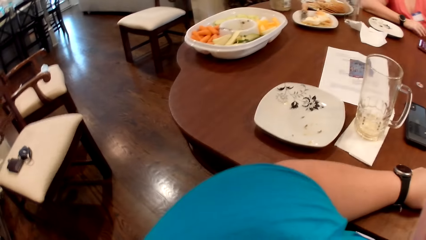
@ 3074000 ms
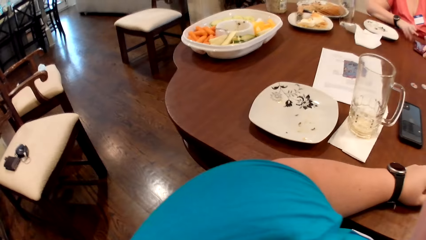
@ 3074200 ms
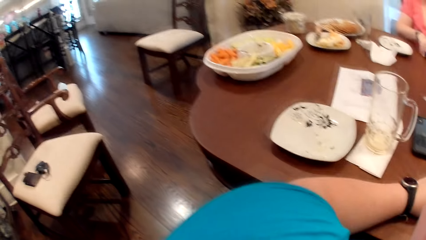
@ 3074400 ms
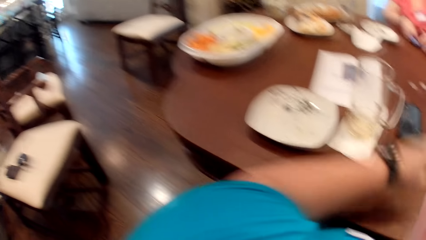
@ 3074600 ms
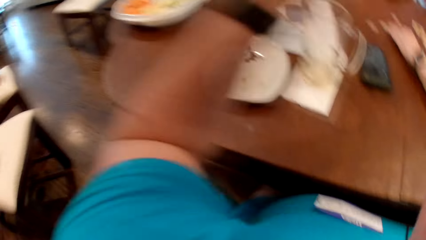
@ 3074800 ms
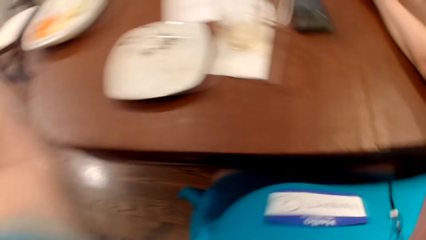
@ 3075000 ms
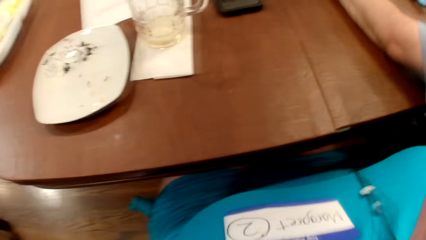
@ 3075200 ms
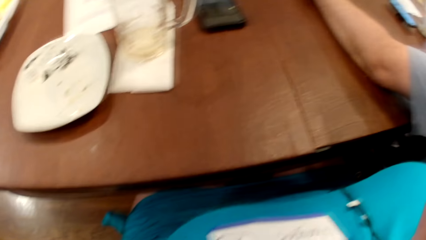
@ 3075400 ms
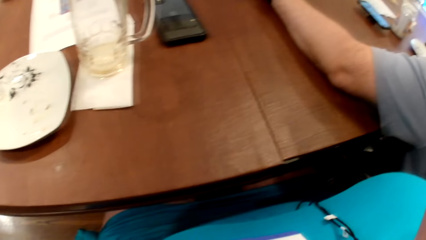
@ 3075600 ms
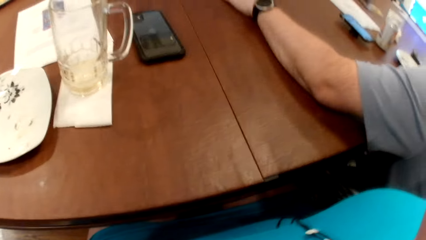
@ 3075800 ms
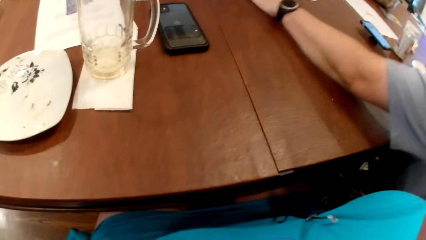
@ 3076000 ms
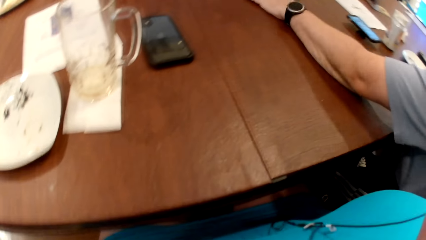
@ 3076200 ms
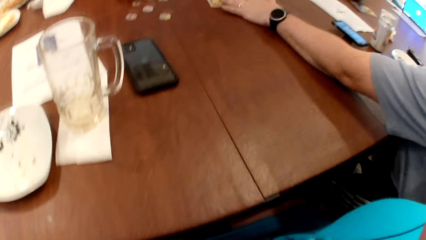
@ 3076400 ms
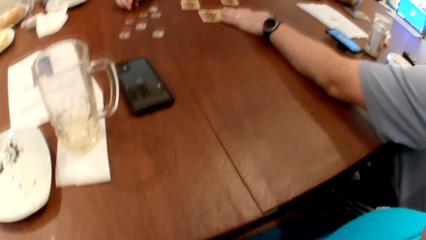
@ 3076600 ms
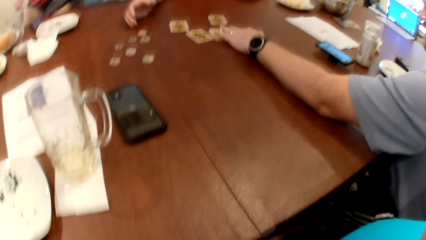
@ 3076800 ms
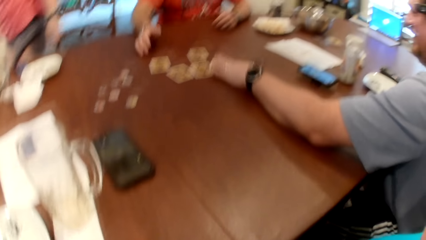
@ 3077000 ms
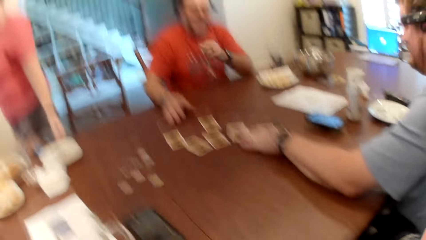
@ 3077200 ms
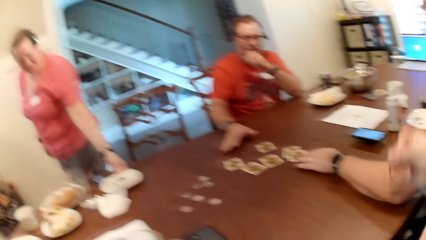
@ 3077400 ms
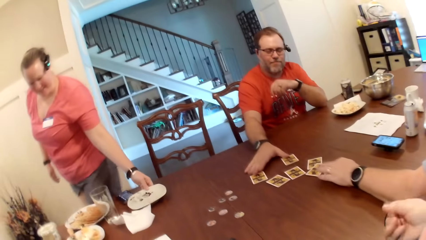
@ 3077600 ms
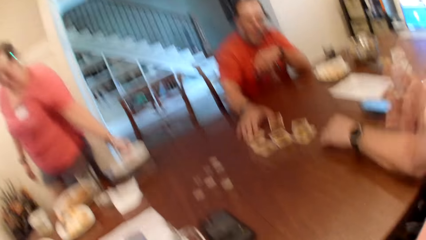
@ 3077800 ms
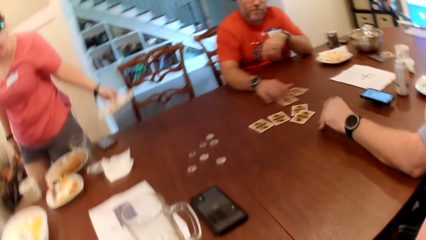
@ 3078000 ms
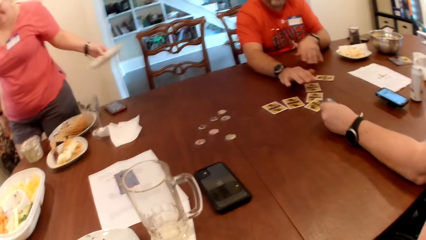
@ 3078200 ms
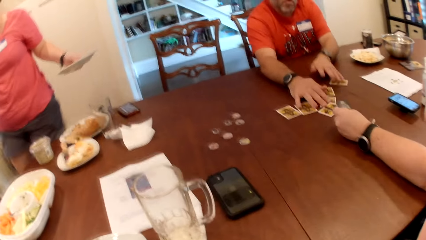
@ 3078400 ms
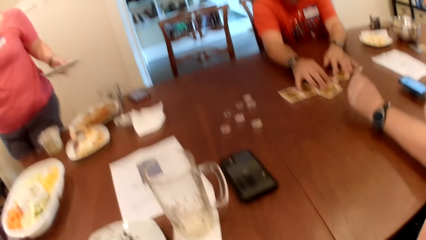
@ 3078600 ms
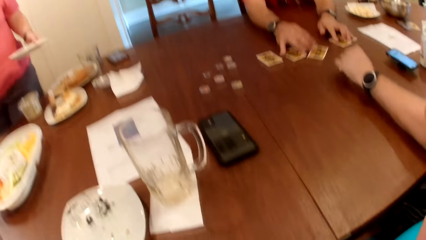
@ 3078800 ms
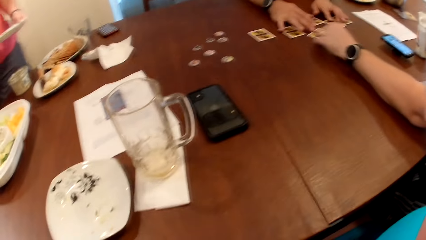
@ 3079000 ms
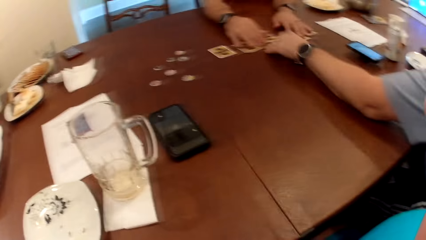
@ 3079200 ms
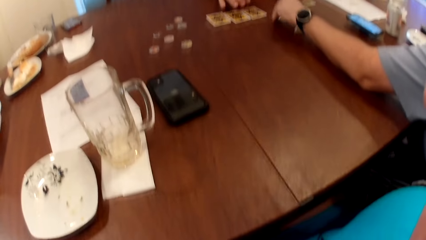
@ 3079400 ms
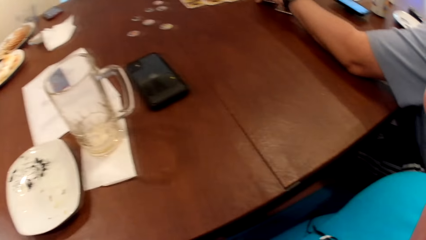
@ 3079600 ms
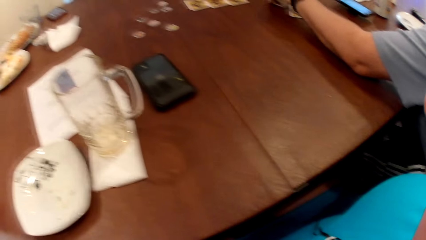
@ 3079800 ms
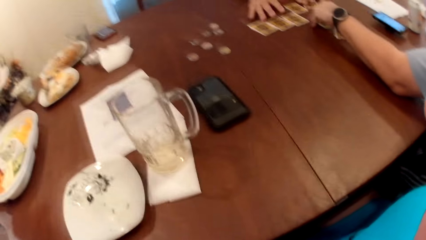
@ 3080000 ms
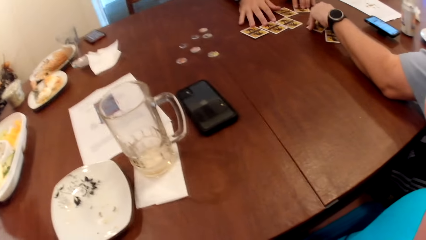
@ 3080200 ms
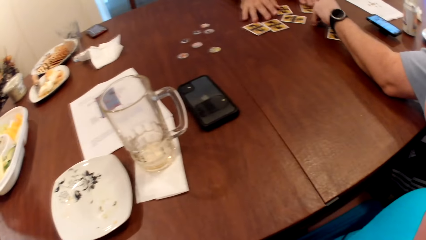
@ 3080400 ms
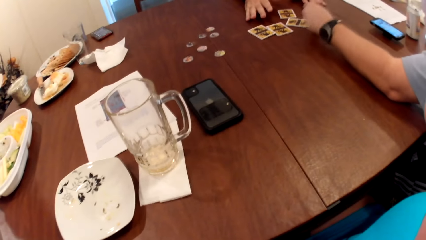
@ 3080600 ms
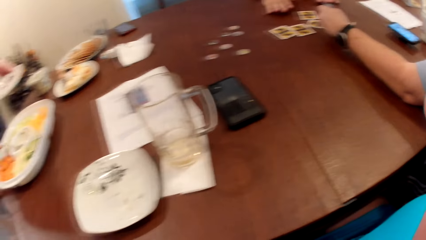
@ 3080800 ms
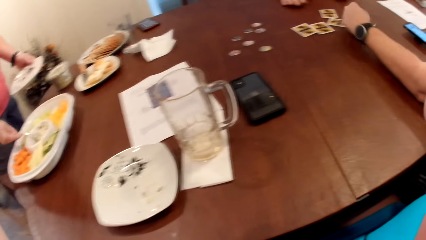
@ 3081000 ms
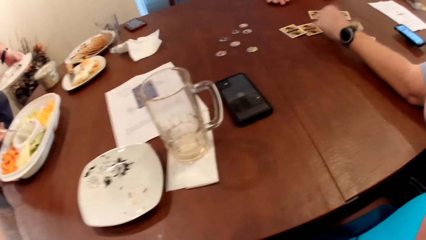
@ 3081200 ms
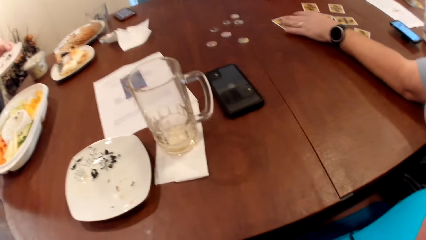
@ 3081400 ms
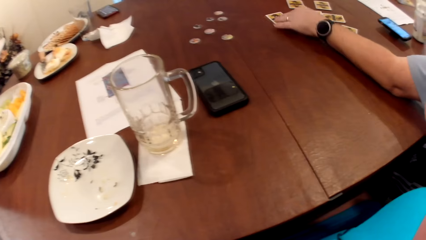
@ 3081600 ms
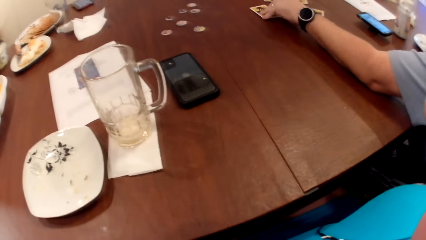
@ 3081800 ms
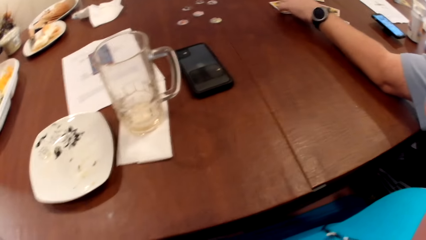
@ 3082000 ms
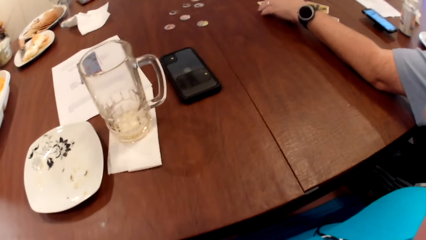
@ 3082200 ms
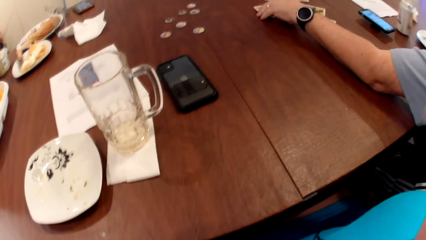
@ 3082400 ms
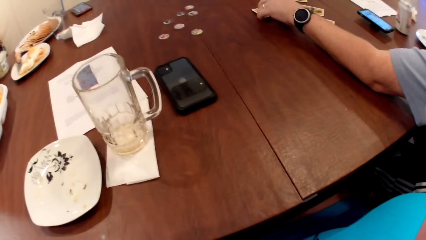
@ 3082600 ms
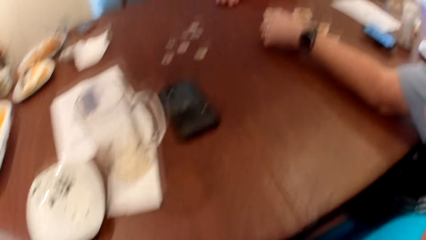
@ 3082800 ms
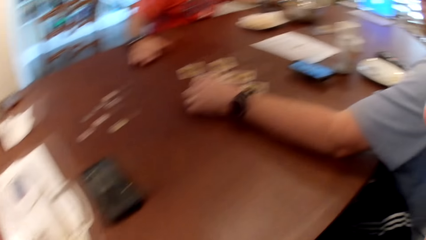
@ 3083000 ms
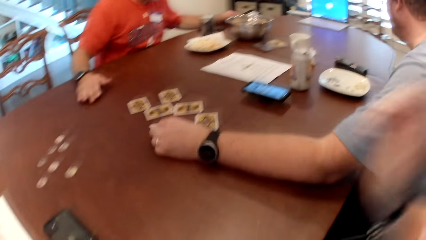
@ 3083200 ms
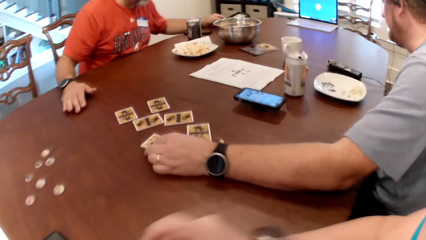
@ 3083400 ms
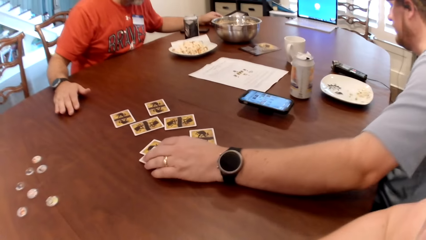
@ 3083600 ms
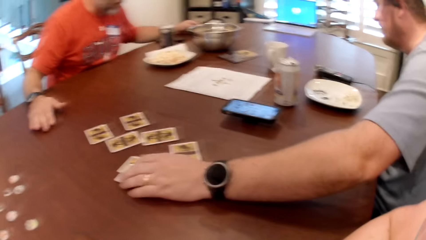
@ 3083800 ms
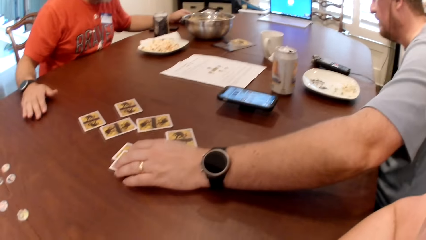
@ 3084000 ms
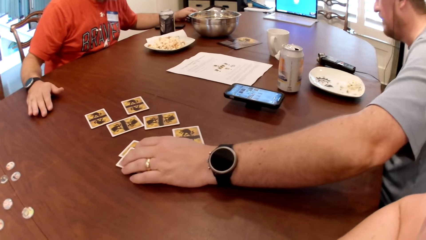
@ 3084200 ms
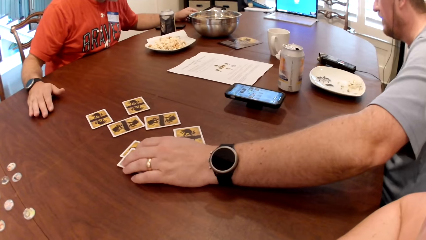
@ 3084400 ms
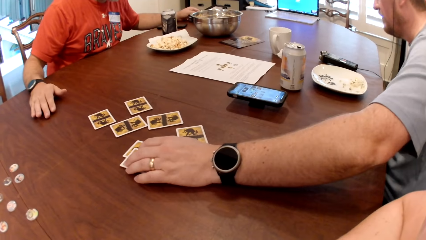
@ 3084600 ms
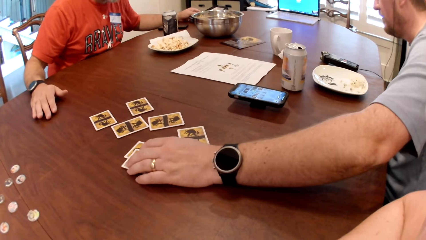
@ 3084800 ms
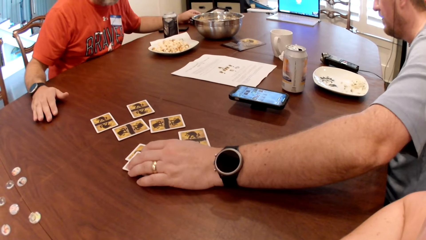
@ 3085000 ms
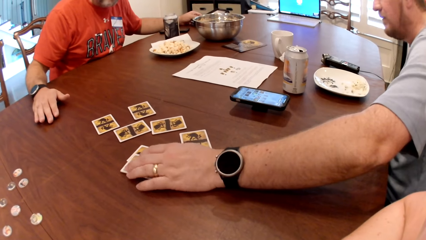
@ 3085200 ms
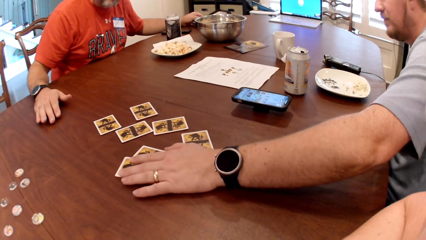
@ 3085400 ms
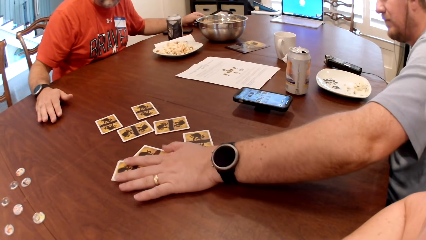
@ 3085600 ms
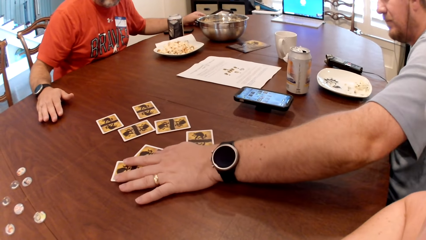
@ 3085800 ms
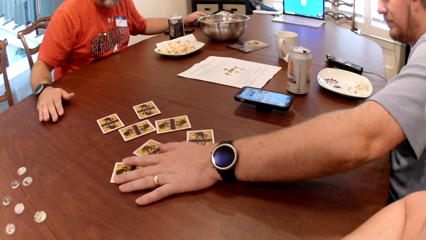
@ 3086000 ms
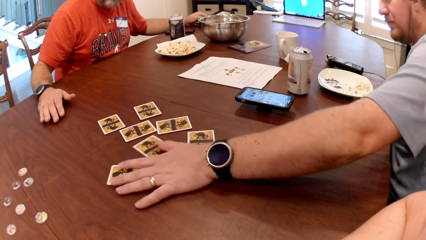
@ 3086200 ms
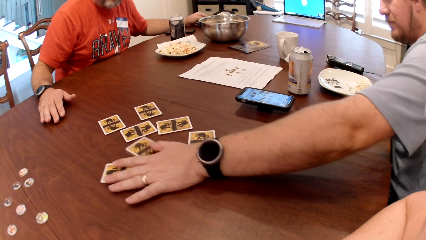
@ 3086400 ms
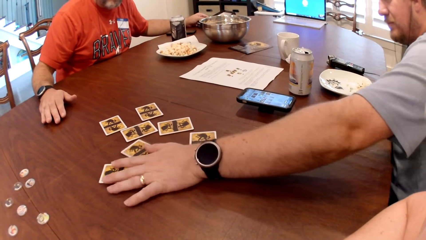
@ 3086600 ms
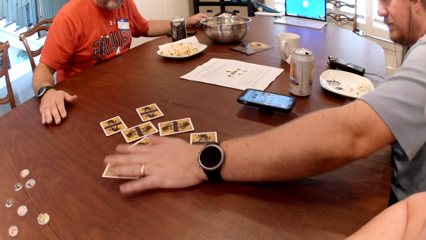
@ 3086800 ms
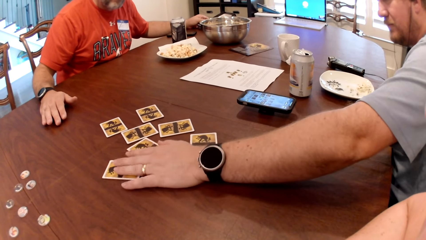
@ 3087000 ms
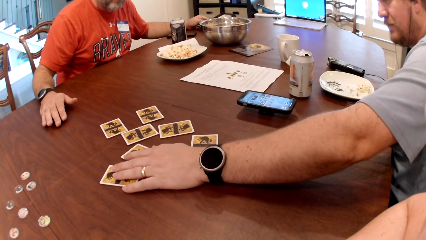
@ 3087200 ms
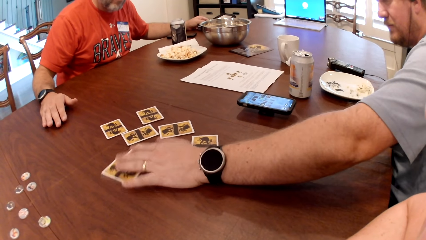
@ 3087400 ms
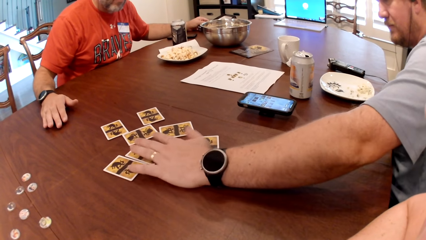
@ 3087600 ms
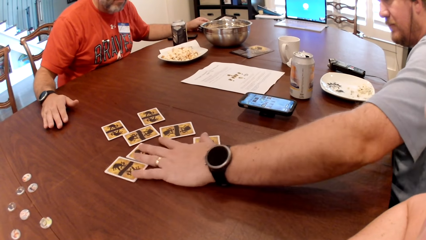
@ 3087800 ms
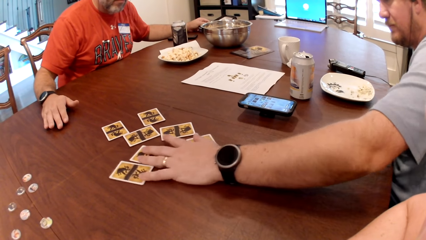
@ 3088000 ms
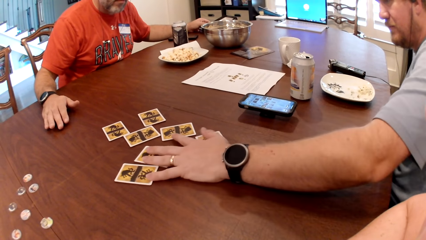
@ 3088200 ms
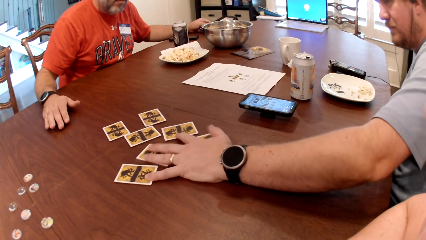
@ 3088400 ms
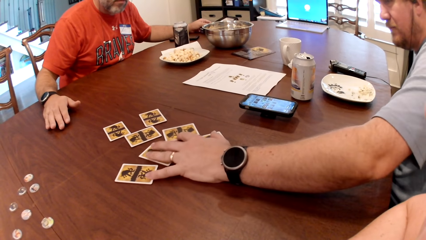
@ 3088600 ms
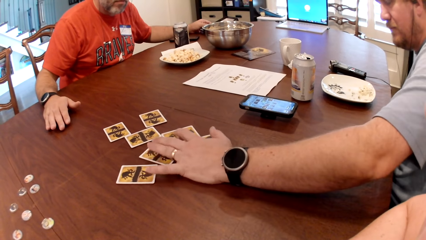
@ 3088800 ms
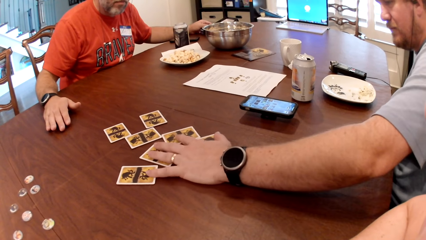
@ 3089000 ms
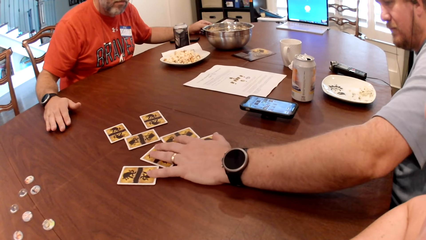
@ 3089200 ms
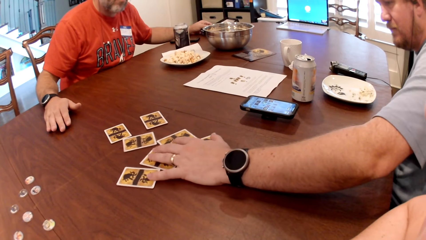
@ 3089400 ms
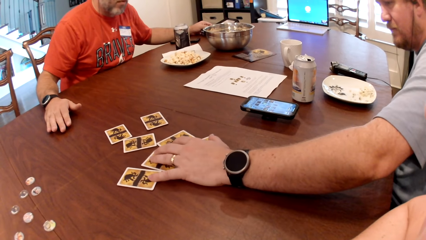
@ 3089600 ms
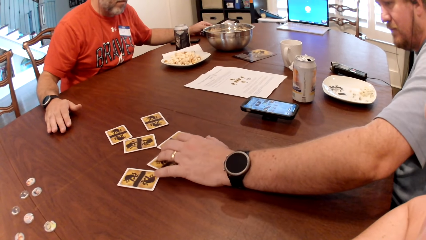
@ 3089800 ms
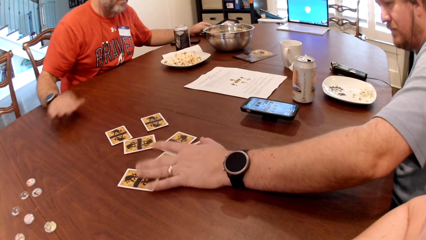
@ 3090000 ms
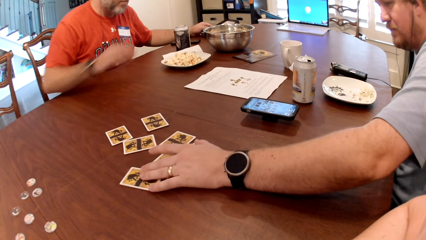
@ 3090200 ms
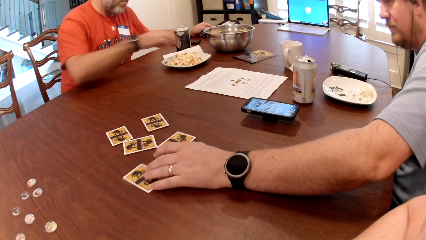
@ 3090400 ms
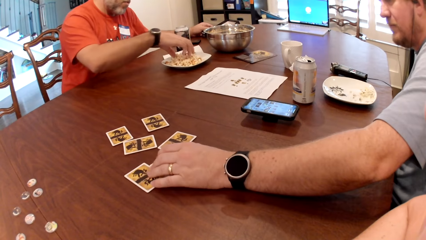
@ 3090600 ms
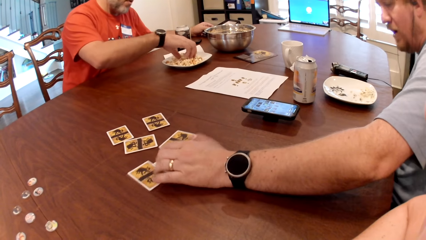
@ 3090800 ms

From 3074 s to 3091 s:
The camera wearer looks around. She adjusts the camera on her head with her left hand. A man moves the cards on the table with his left hand. The camera wearer looks at the table. A woman picks up a plate from the table with her left hand. Another man moves the cards on the table with his left hand. The other man moves the cards on the table with both hands. The first man places his left hand on the card on the table. The first man picks up the card on the table with his left hand. The first man drops the card on the table with his left hand. The woman scoops mayonnaise from a bowl with a spoon in her right hand. The first man moves the cards on the table with his left hand. The camera wearer converses with three people. They look at the table.
